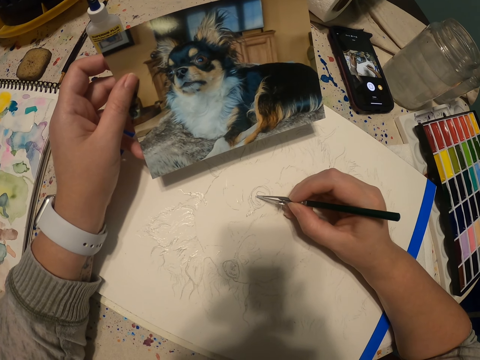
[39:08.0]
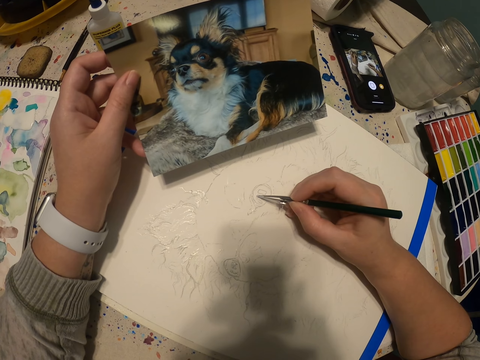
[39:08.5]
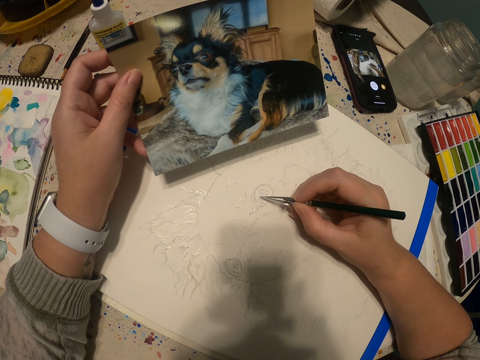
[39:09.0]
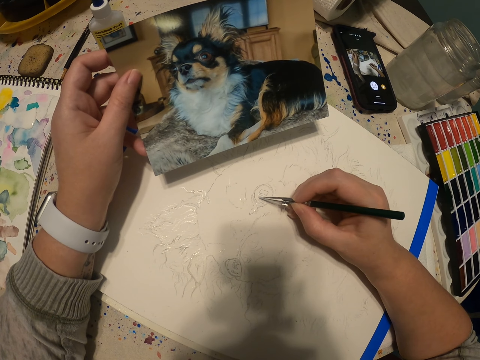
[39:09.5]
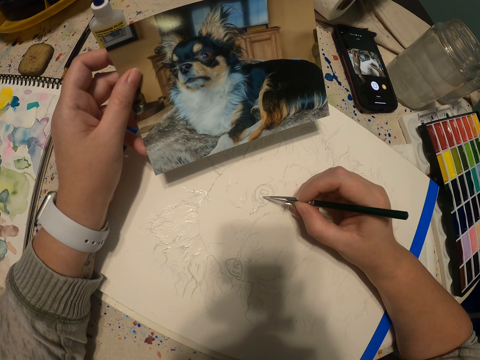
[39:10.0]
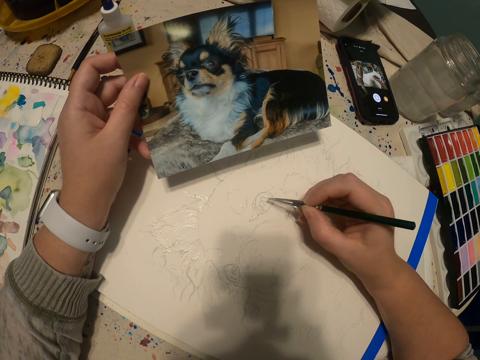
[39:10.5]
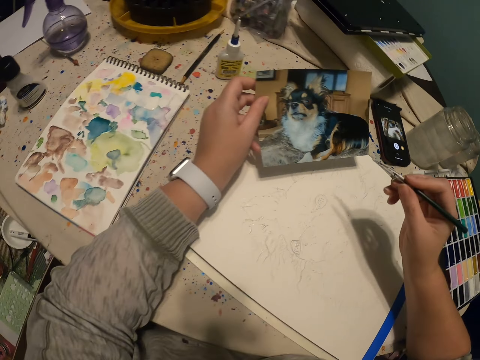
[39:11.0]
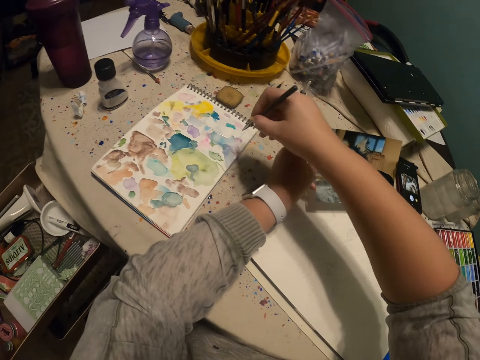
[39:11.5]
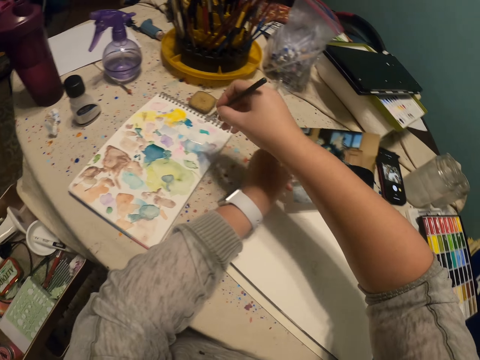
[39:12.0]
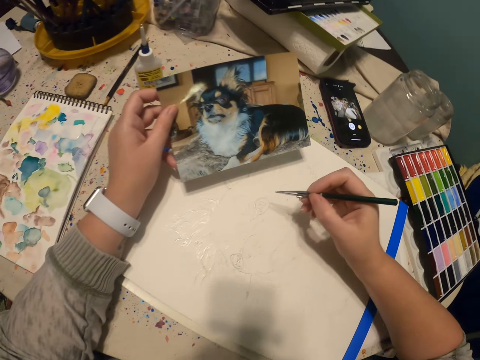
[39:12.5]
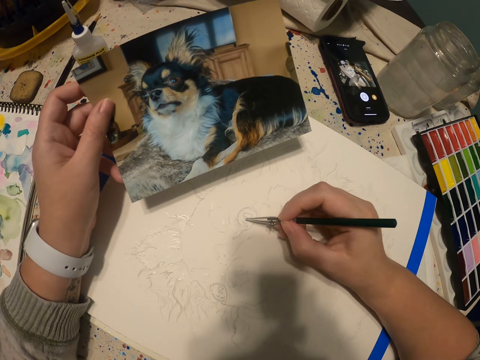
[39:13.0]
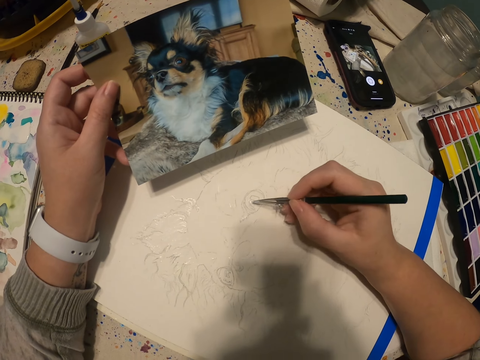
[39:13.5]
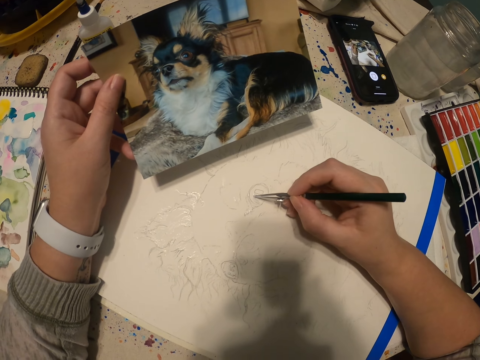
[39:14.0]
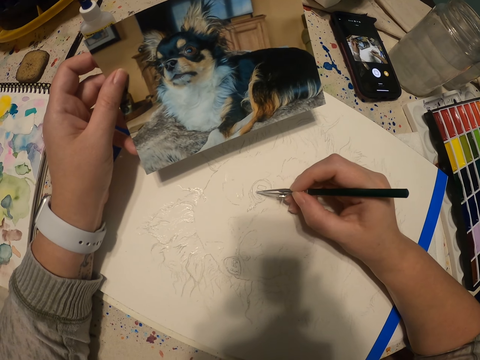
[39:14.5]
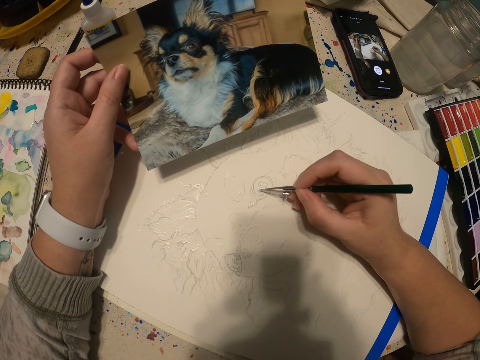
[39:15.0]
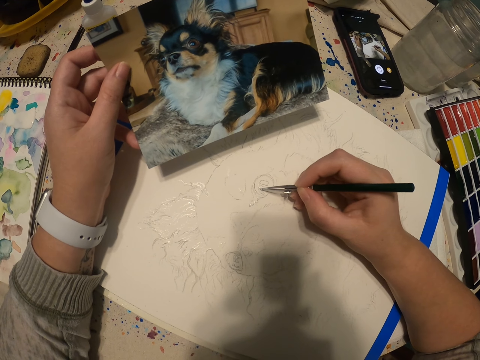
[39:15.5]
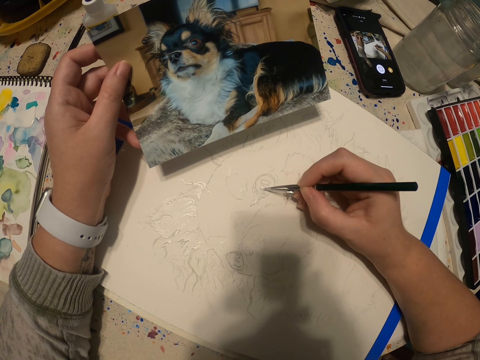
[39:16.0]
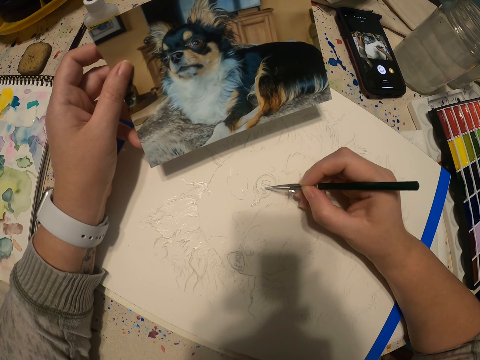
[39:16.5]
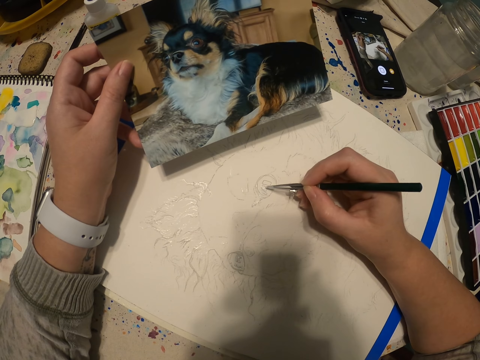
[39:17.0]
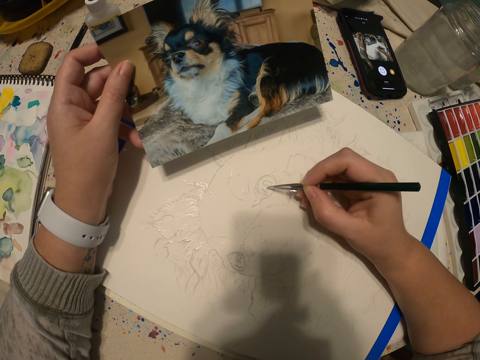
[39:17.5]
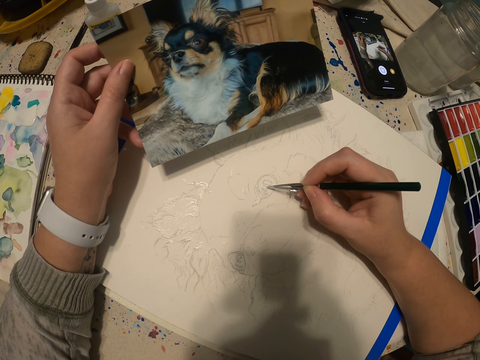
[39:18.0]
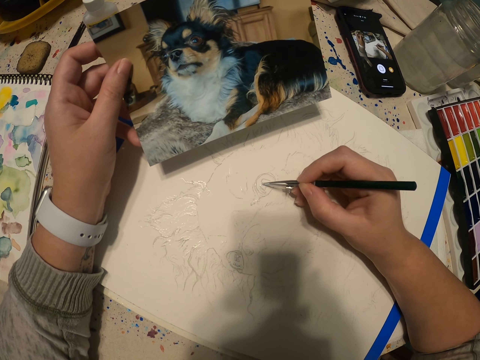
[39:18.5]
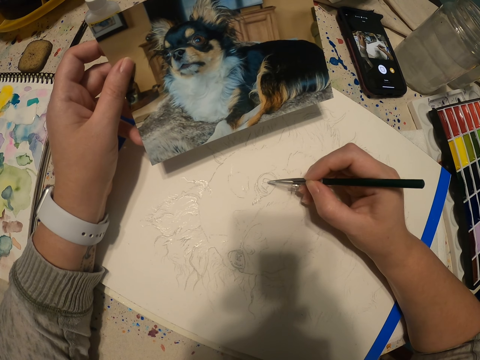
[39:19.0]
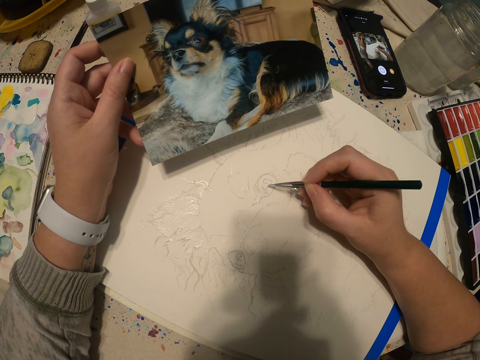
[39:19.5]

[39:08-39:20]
The camera wearer scoops paint on a book with a paint pen. They paint a sketch, a dog picture, with the paint pen.

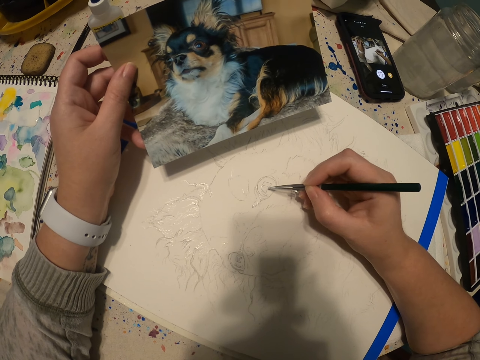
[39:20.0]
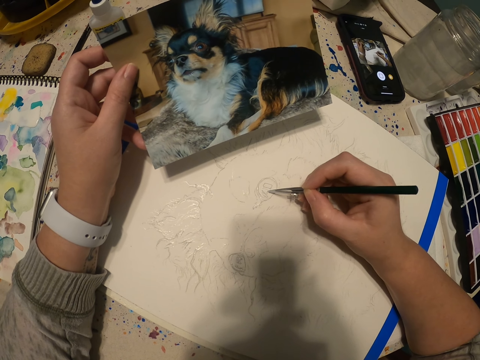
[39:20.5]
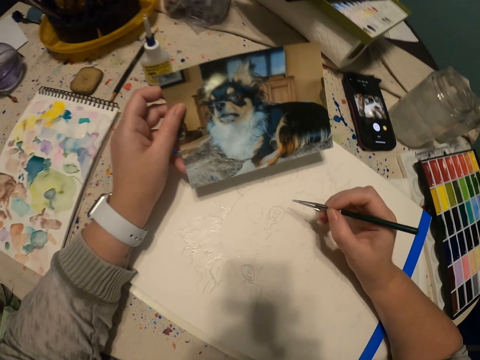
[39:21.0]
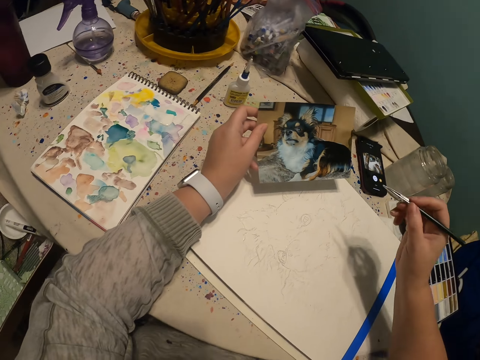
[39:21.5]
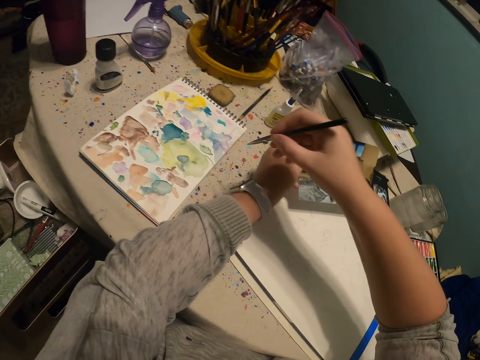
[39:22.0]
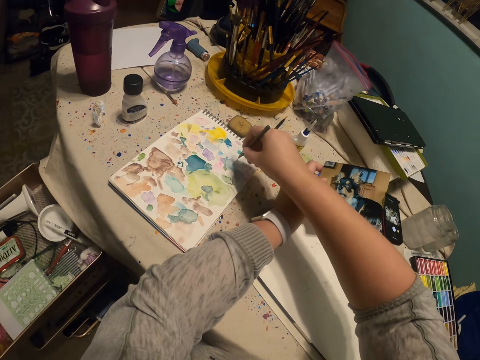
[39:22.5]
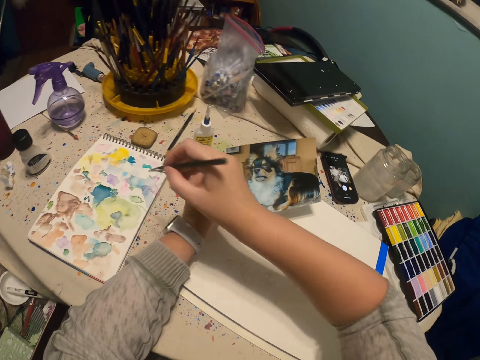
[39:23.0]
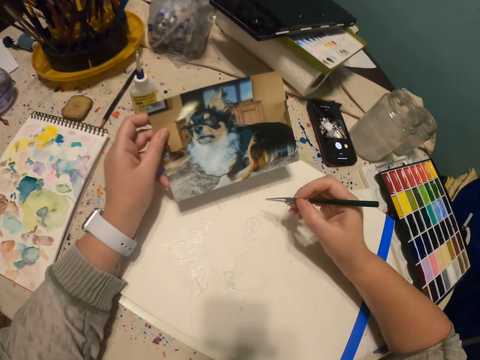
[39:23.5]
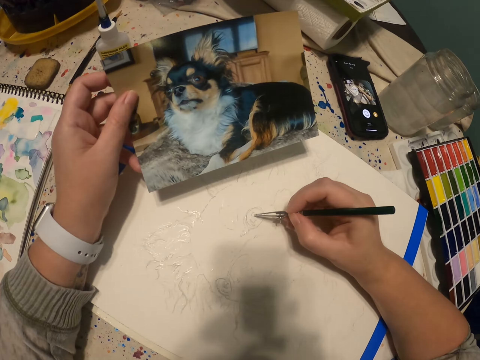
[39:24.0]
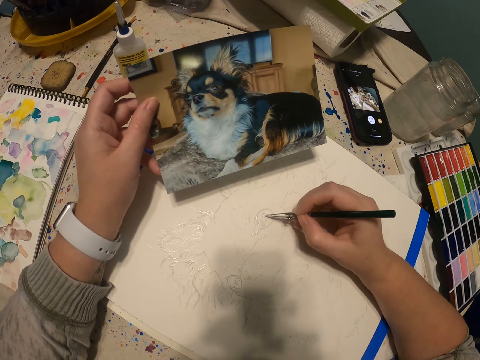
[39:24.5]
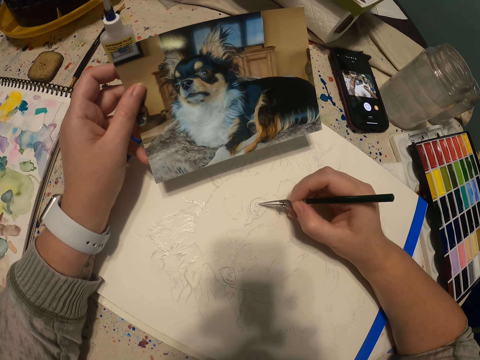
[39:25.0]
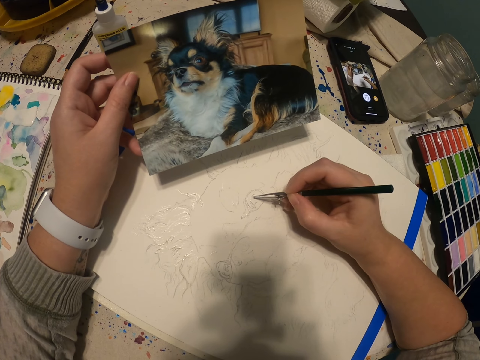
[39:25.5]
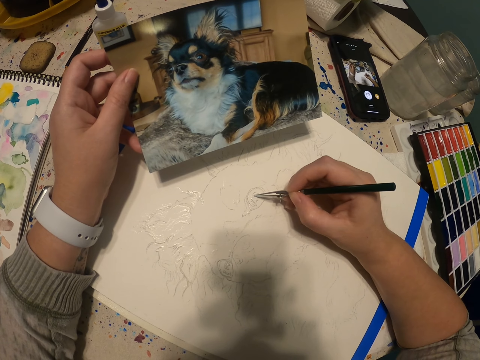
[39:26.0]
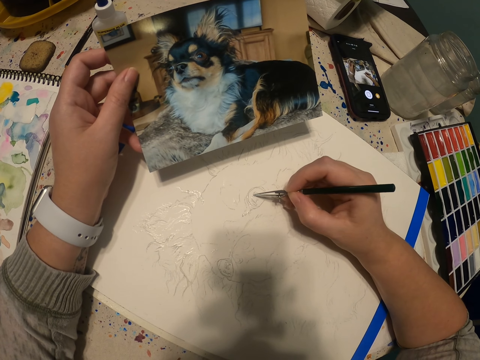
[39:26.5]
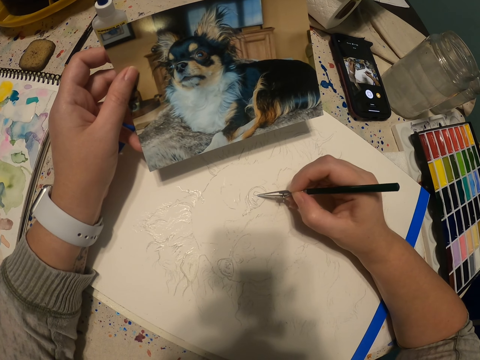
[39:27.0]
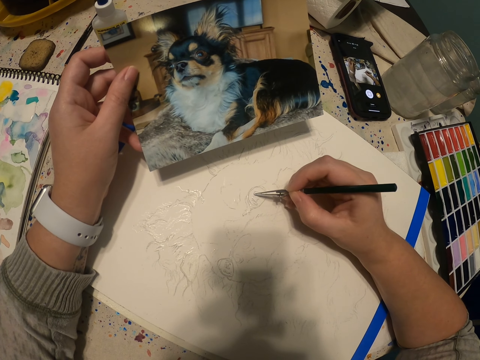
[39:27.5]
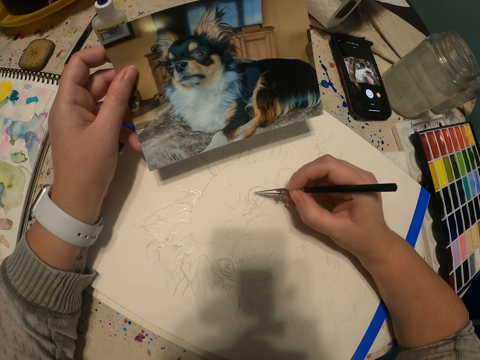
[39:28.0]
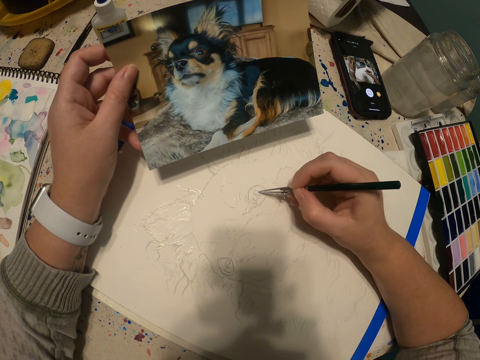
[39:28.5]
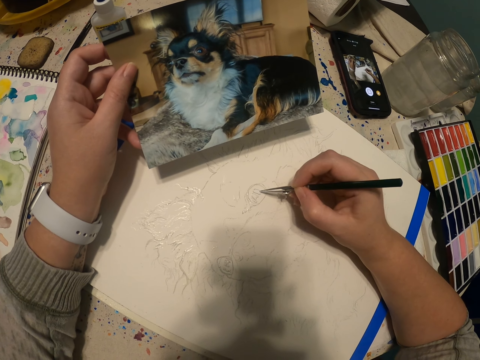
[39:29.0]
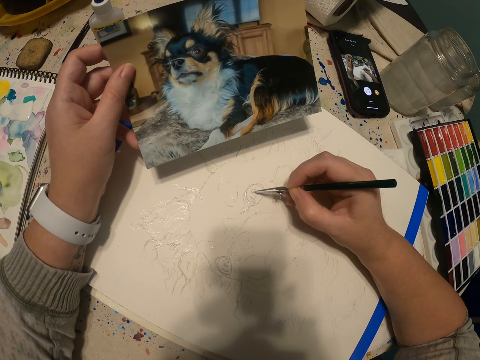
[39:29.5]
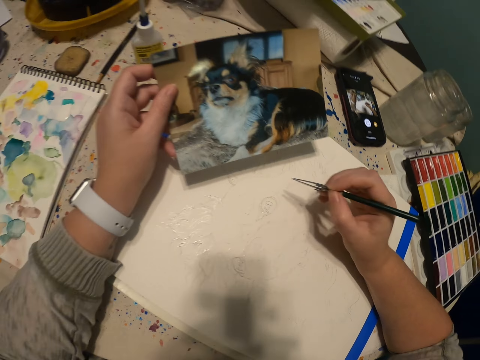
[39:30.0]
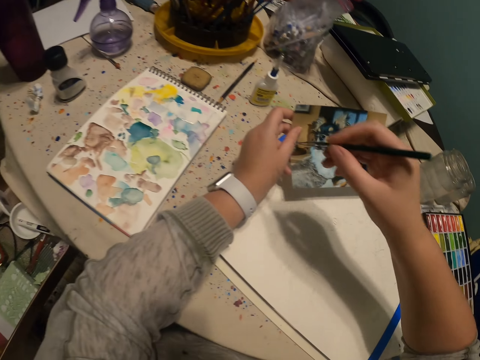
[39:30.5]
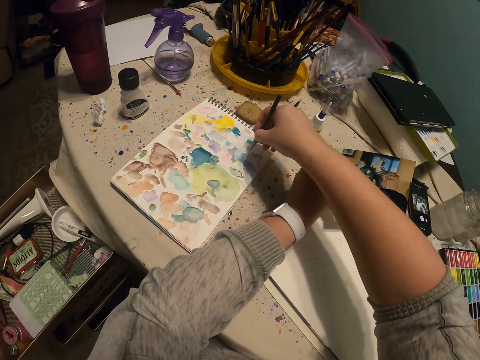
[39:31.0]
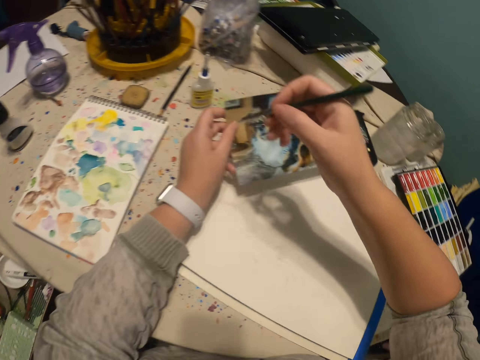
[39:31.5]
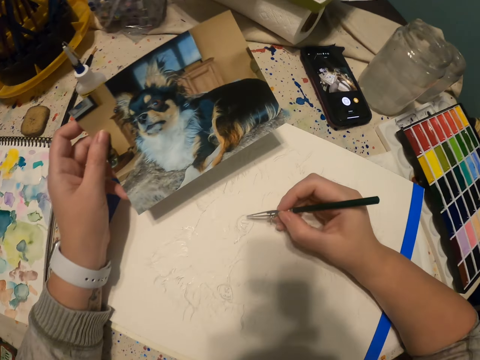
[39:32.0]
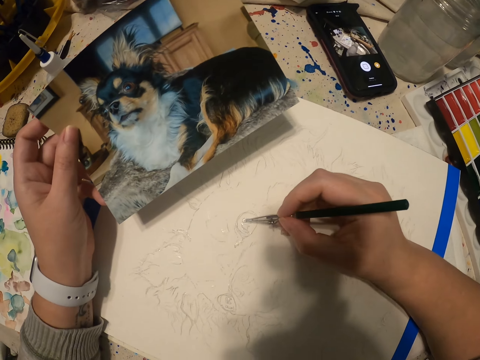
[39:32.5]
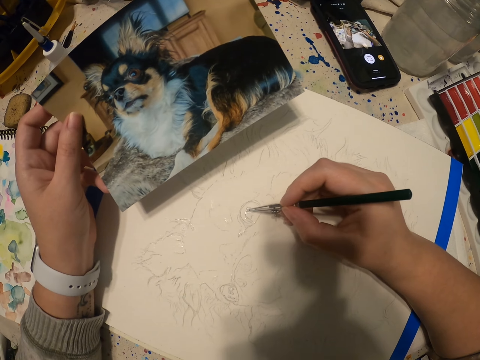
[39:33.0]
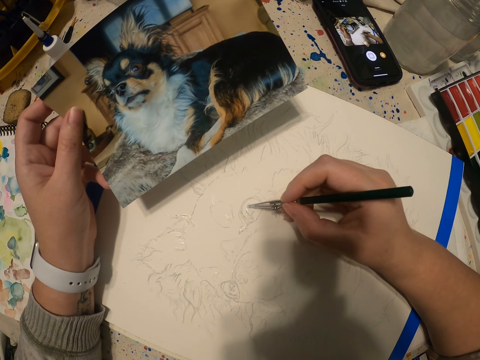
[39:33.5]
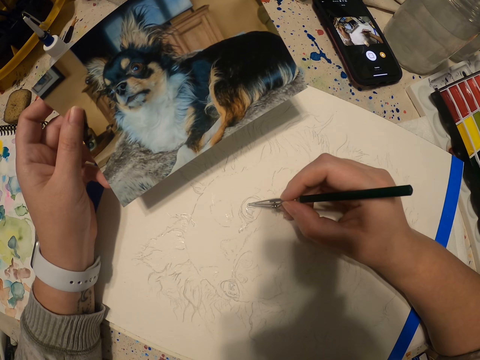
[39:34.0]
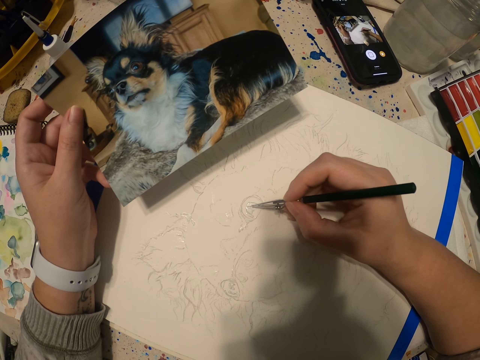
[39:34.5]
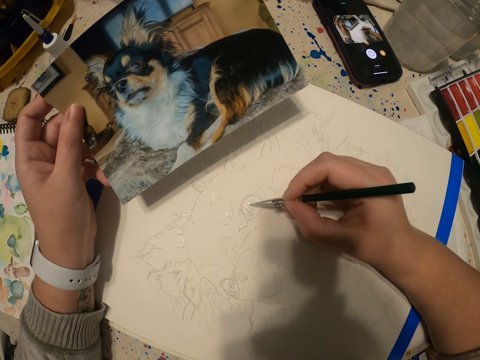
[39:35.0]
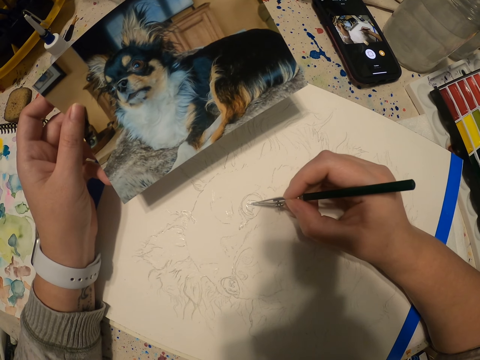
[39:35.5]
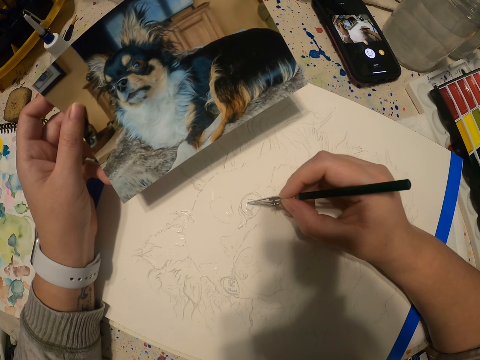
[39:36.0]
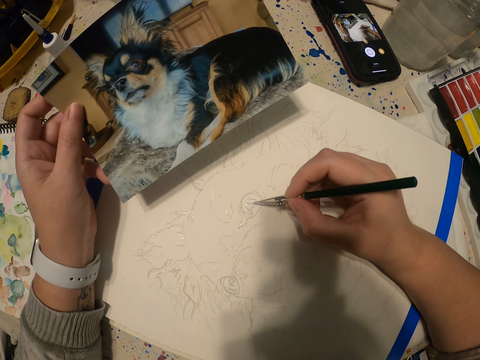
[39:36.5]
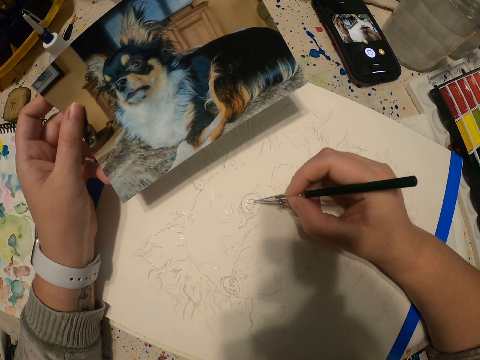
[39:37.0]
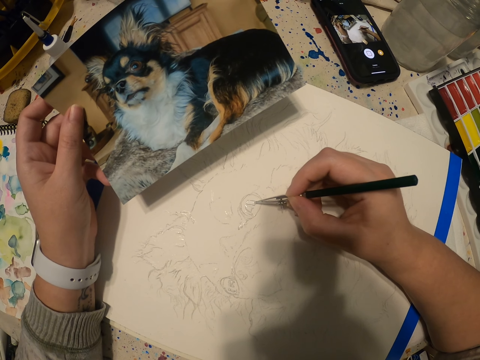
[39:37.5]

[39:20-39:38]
The camera wearer scoops paint on a book with a paint pen. They paint a sketch, a dog picture, with the paint pen. They scoop paint on the book with the paint pen again. They paint the sketch, a dog picture, with the paint pen again.
